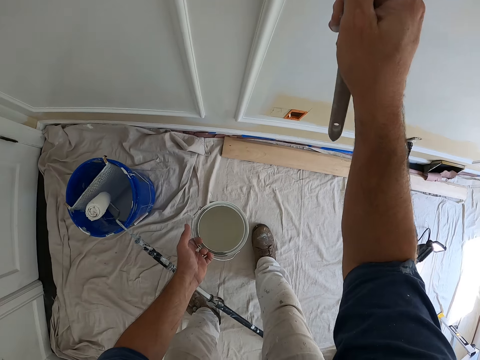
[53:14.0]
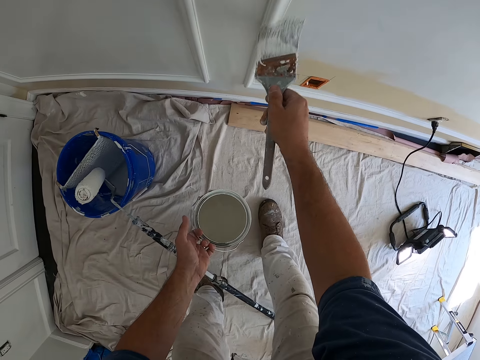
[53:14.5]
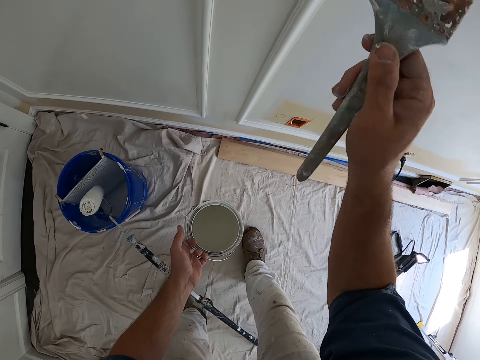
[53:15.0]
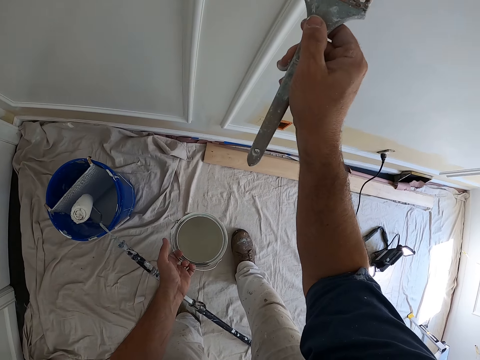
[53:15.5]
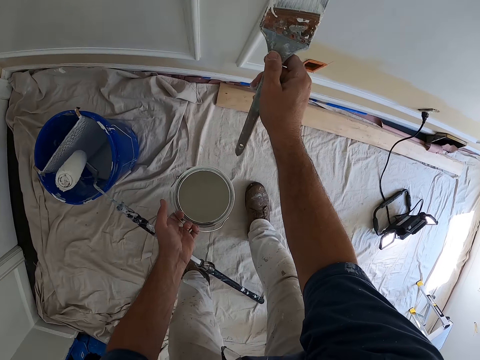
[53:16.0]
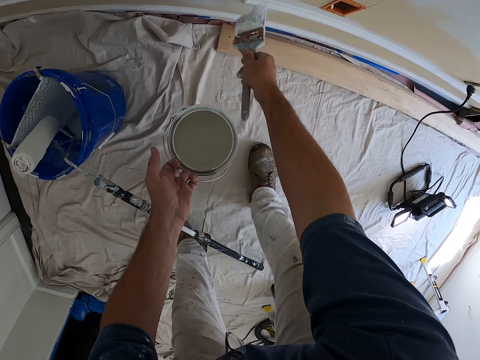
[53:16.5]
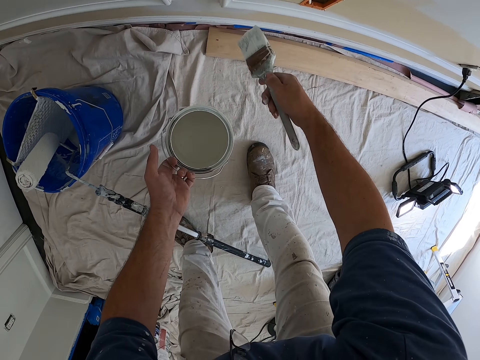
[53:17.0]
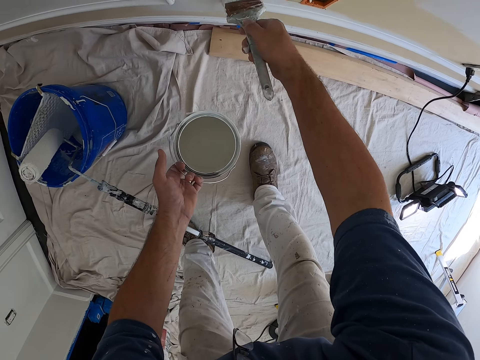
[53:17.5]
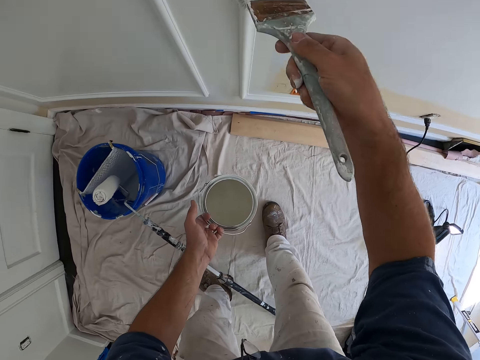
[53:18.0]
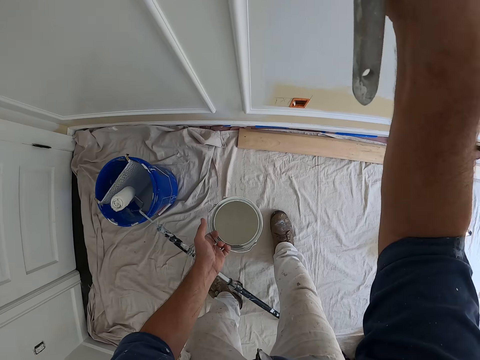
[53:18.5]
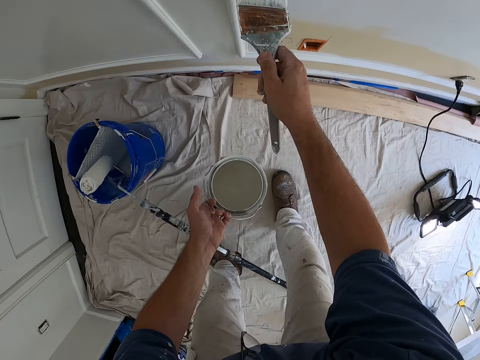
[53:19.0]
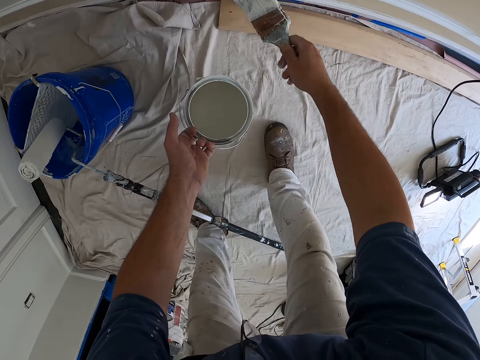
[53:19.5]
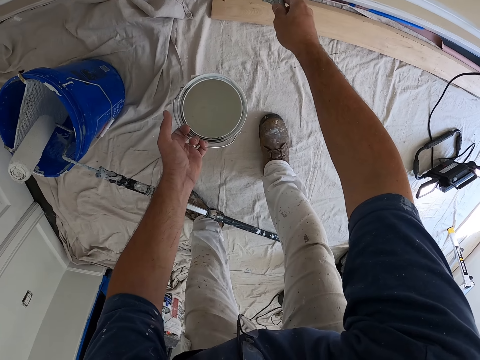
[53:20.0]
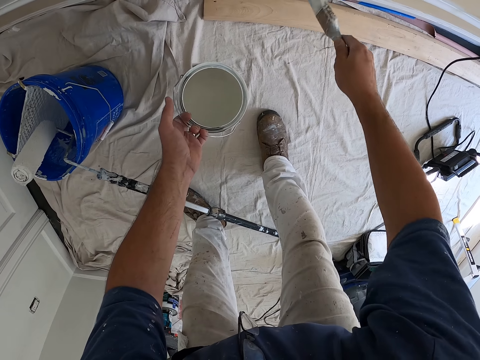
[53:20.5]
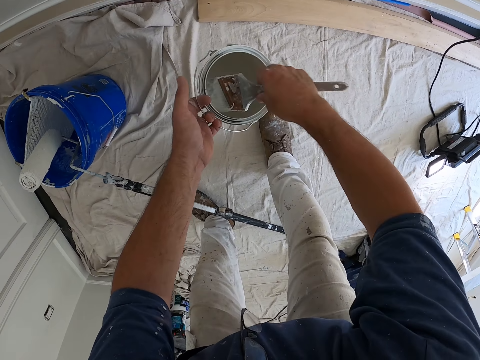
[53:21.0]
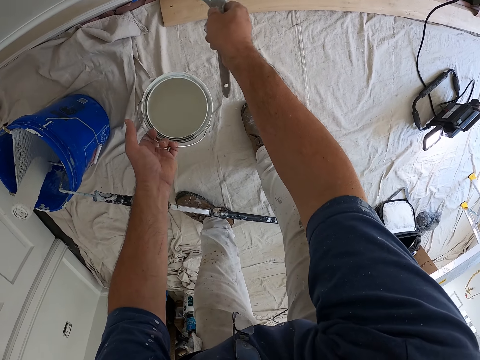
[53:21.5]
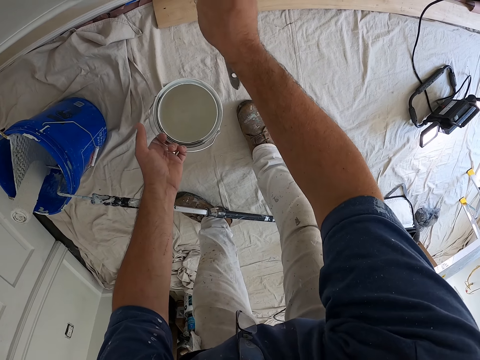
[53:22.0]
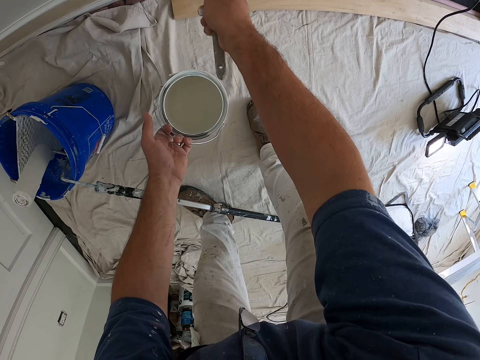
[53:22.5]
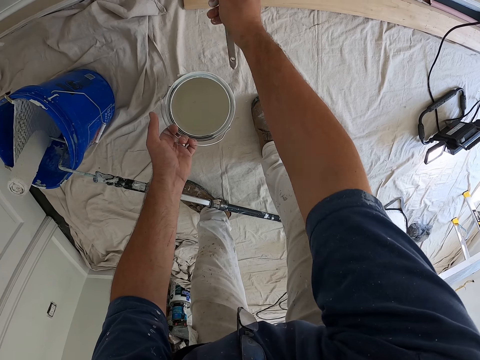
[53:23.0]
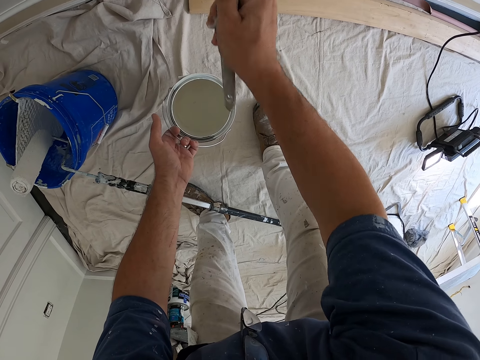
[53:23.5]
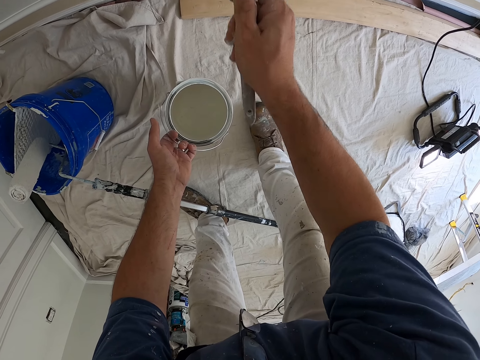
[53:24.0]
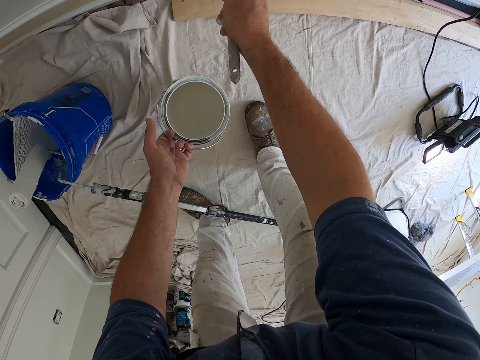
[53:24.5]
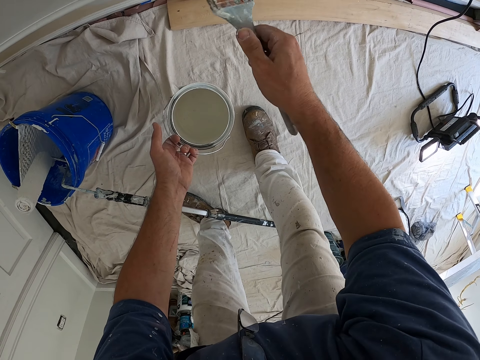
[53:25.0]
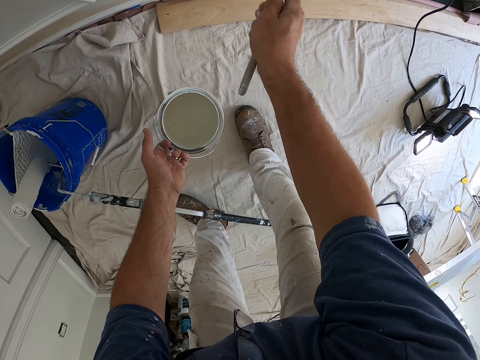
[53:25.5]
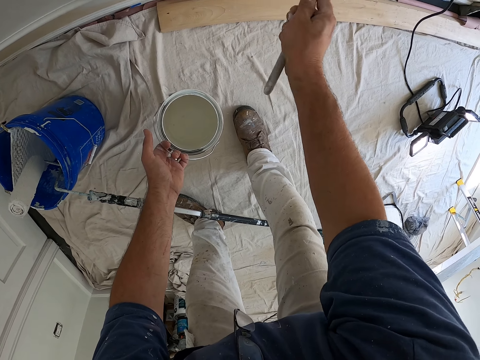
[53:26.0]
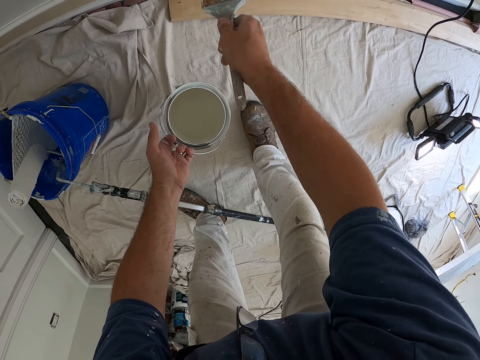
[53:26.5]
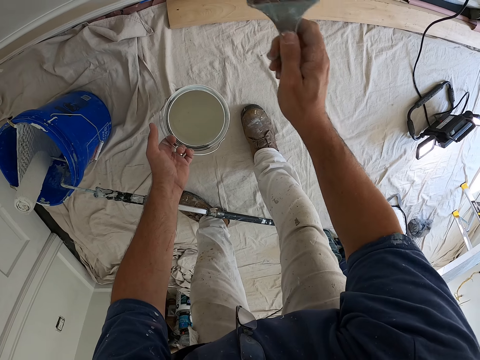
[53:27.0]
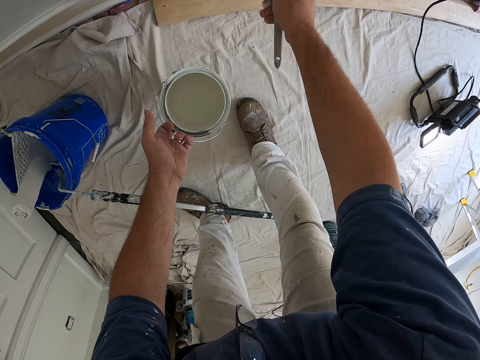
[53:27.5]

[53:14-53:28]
The camera wearer changes the position of the brush. He paints the wall. He dips the paint brush inside the paint in his left hand. He paints the room with the paint brush.

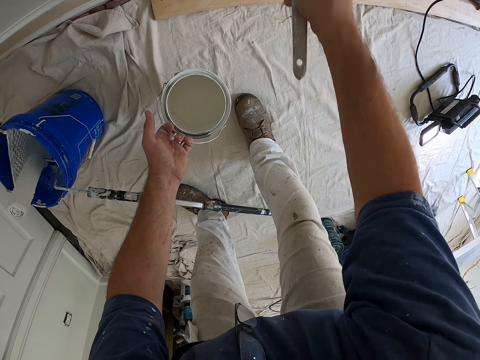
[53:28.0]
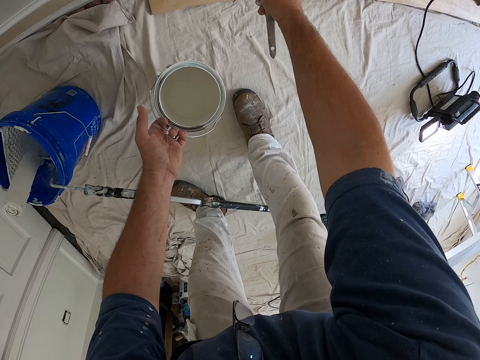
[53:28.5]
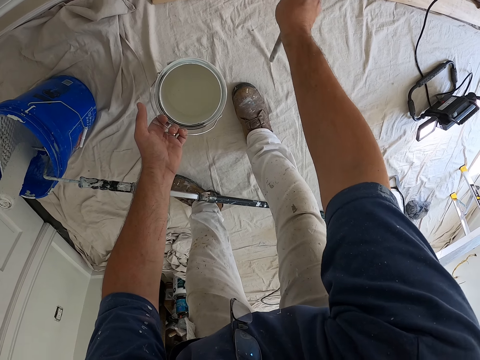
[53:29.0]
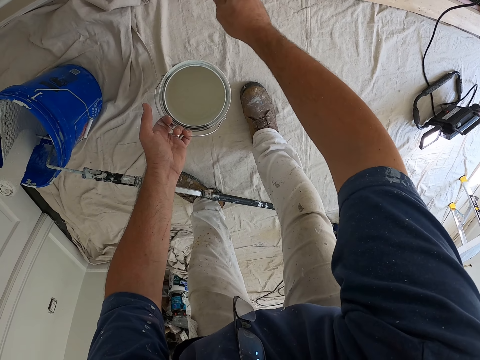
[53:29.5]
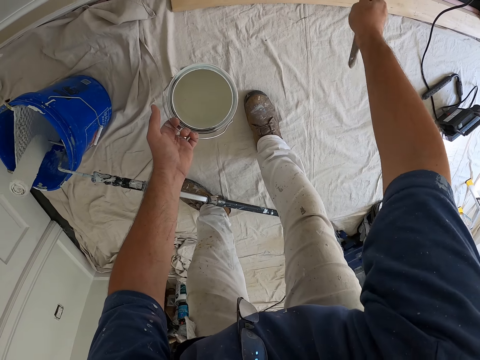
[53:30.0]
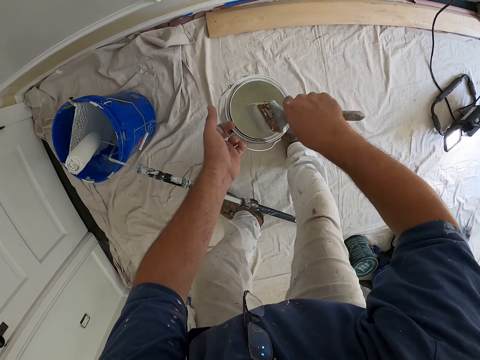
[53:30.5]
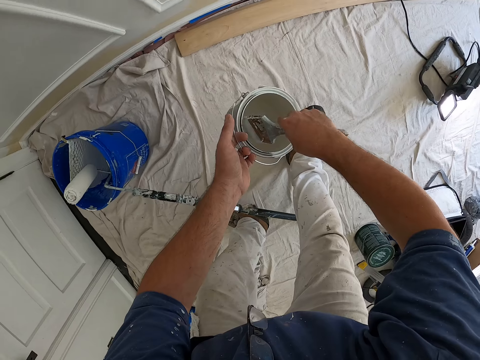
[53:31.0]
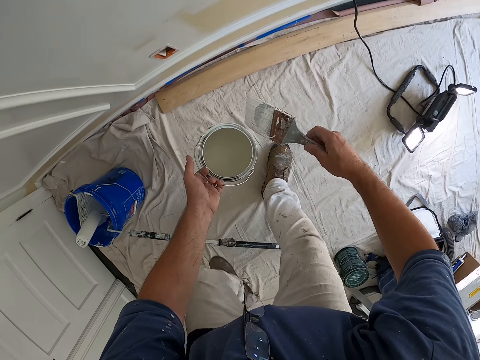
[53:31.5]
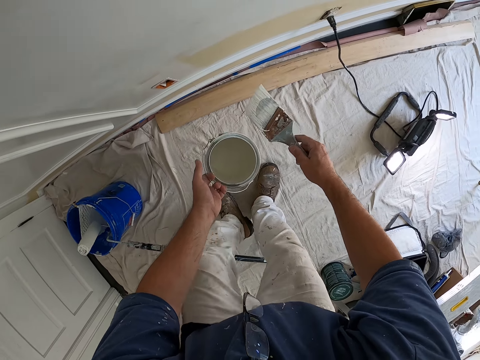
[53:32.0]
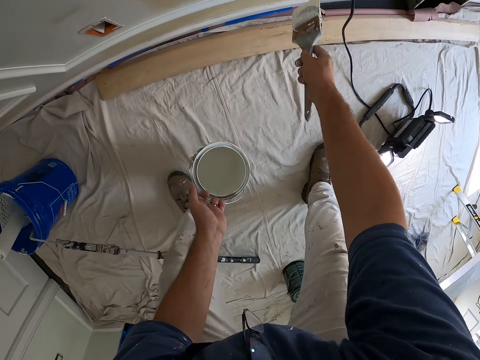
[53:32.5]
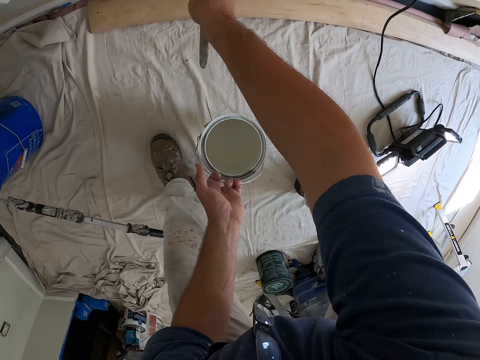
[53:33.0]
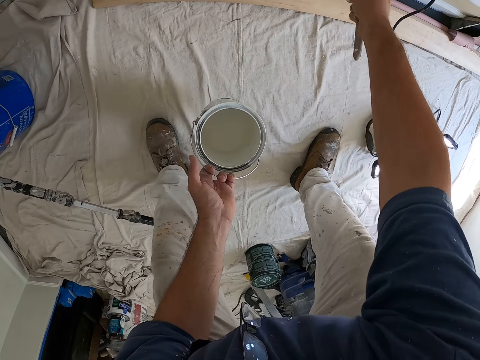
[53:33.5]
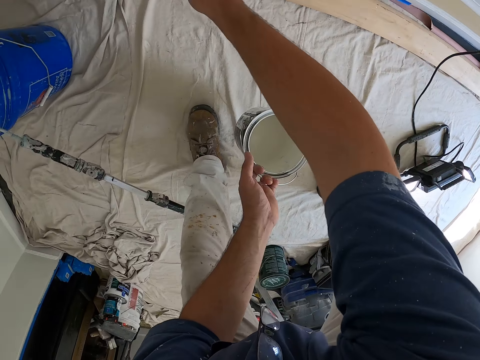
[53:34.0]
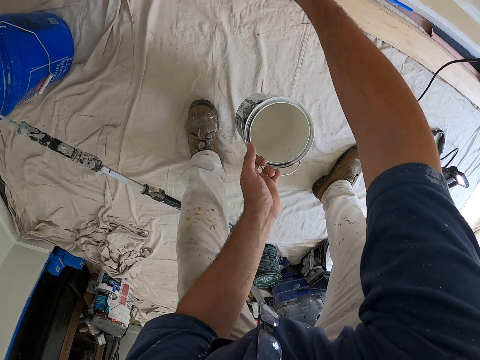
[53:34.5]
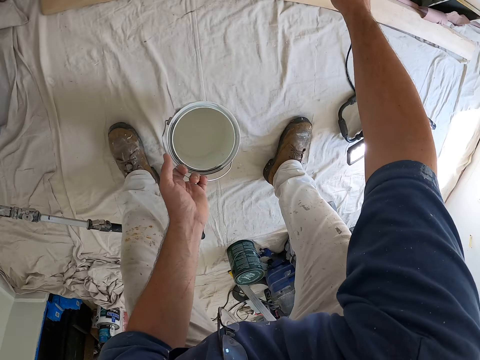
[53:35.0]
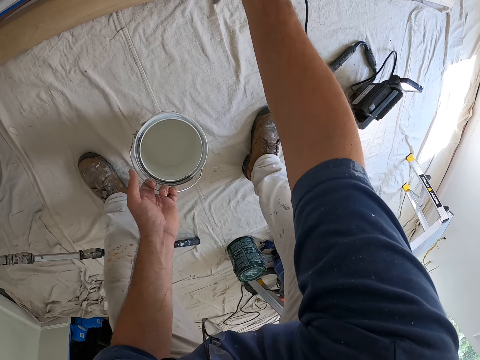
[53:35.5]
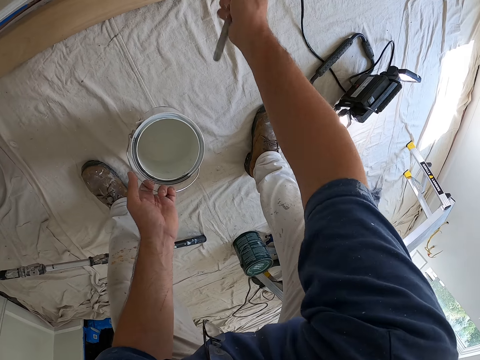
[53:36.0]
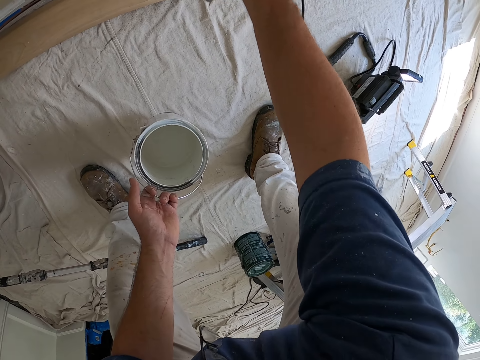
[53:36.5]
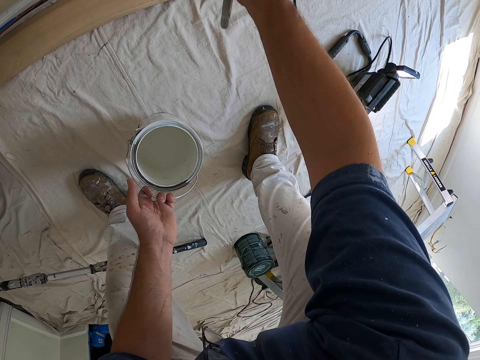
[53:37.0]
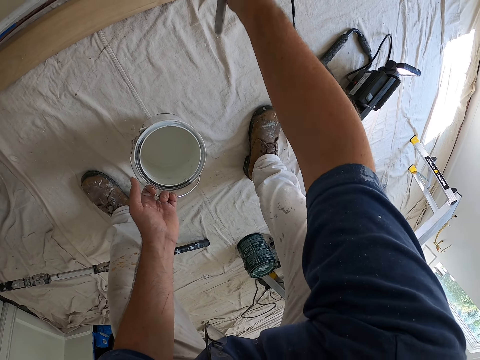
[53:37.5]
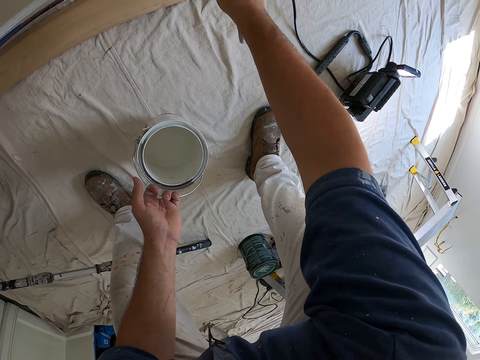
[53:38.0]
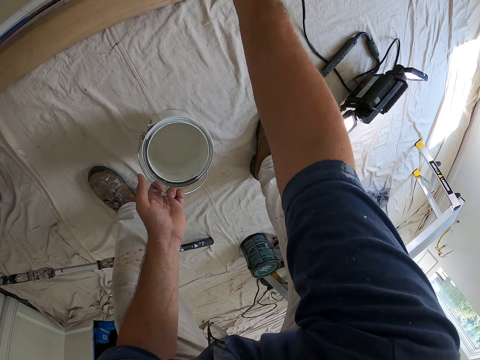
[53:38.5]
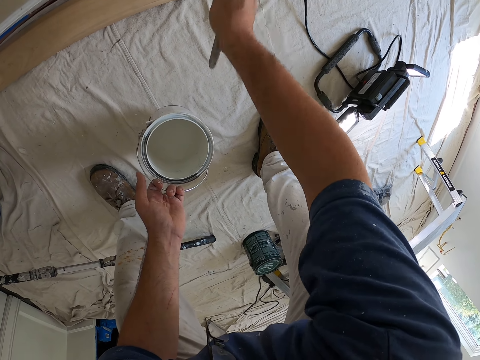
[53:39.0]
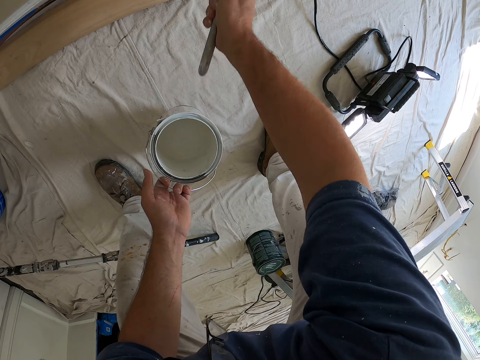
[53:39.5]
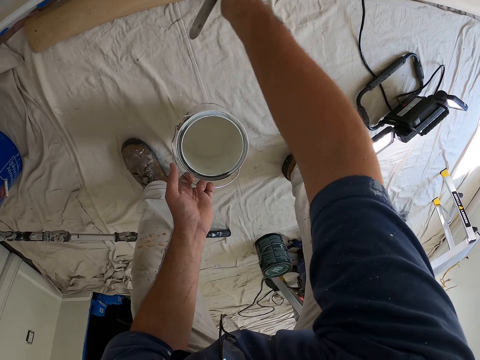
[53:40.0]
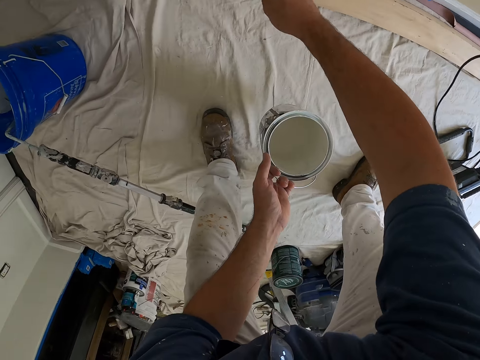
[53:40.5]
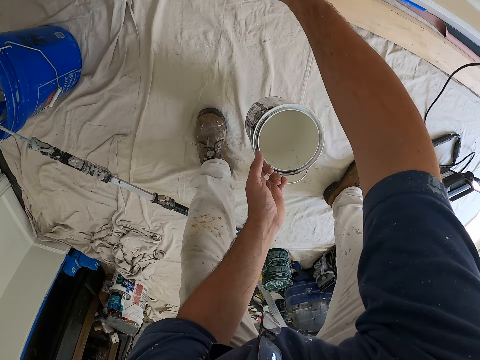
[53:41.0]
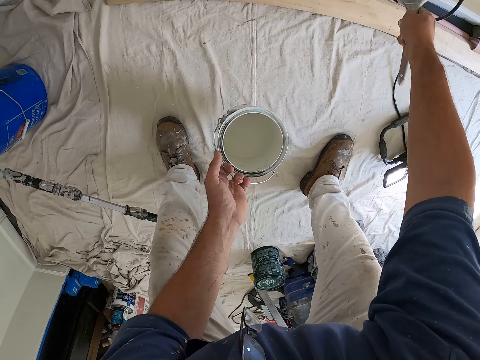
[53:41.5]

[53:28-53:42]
The camera wearer dips the paint brush inside the paint in his left hand. He crosses over the roller brush. He paints the room with the paint brush.
